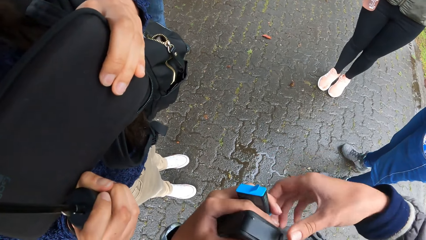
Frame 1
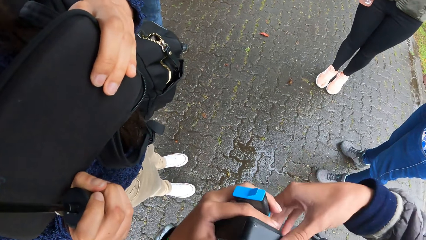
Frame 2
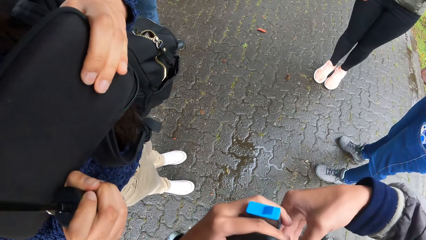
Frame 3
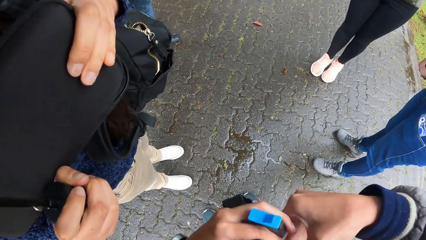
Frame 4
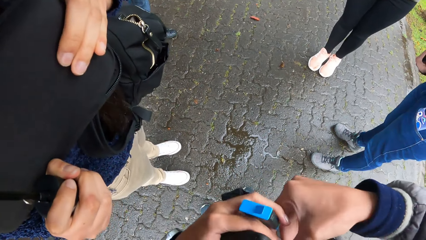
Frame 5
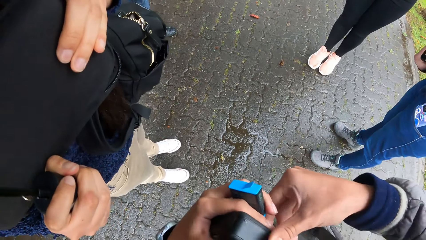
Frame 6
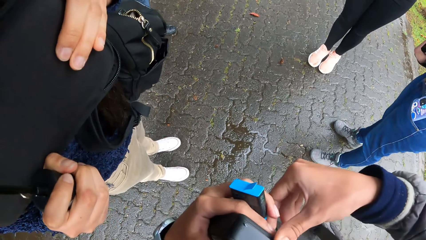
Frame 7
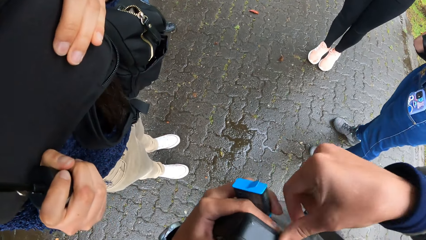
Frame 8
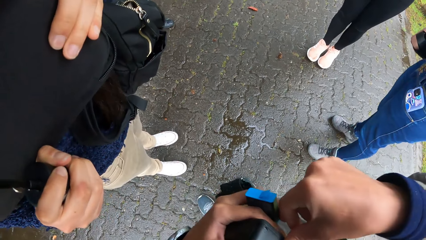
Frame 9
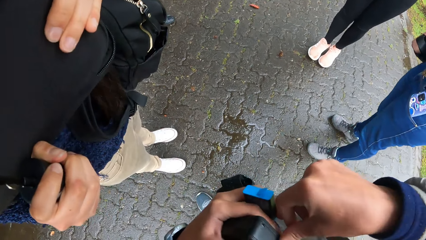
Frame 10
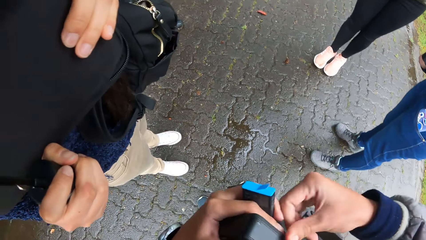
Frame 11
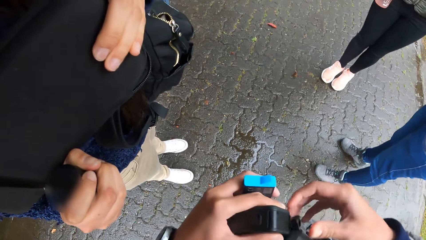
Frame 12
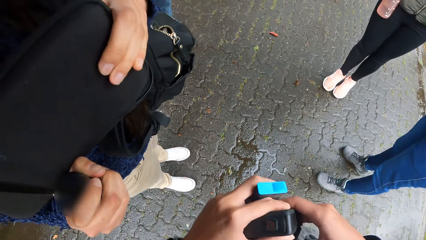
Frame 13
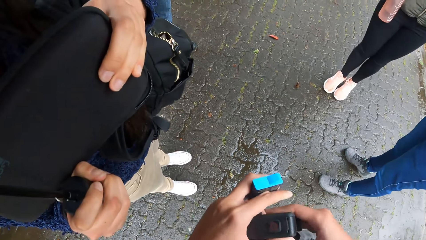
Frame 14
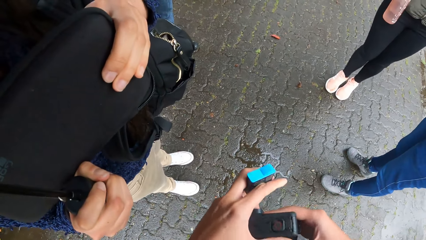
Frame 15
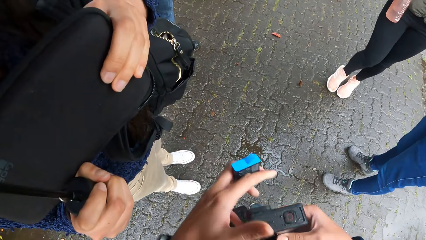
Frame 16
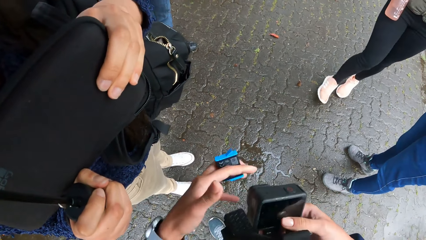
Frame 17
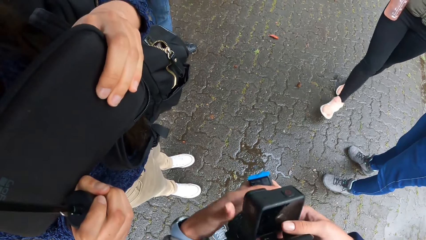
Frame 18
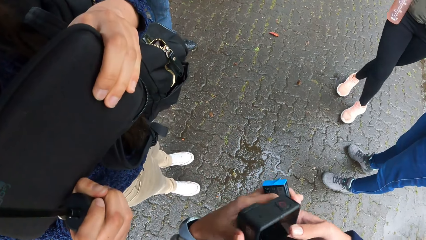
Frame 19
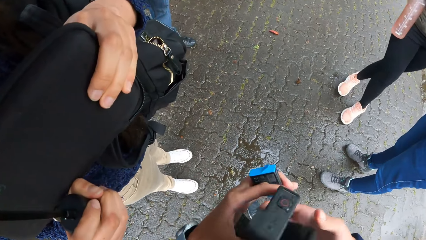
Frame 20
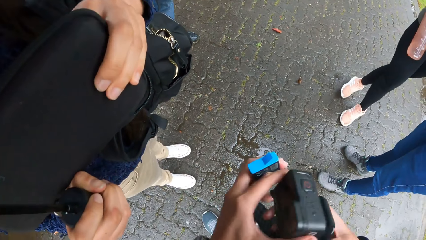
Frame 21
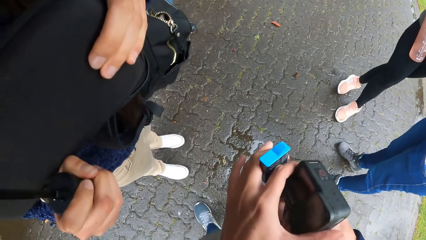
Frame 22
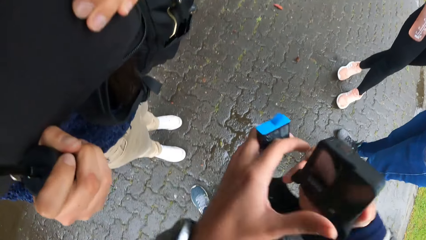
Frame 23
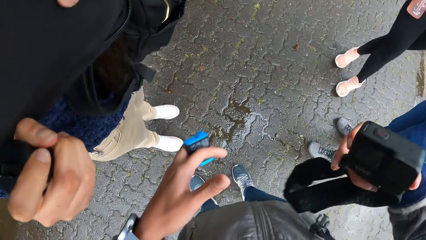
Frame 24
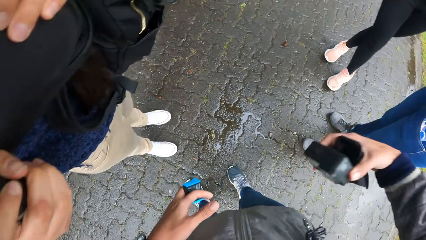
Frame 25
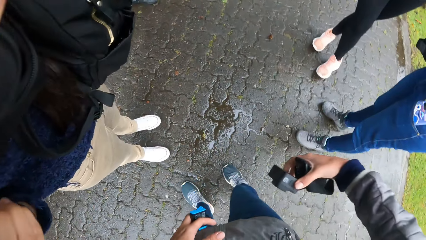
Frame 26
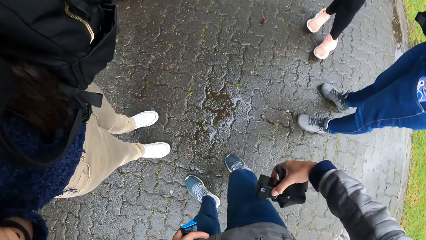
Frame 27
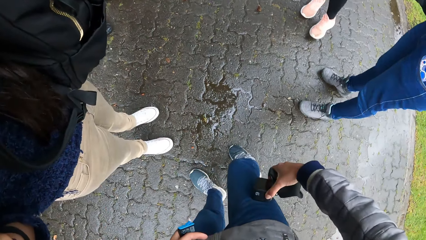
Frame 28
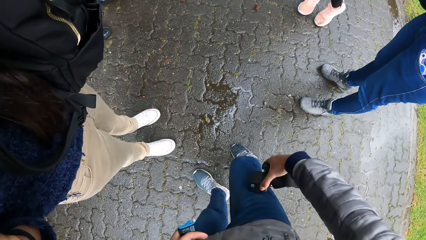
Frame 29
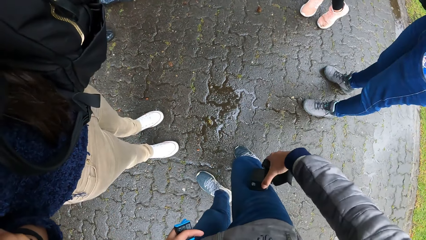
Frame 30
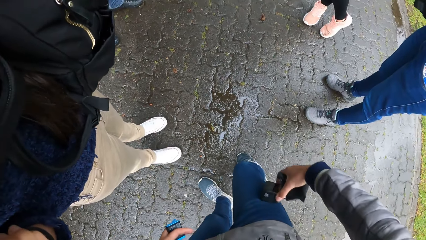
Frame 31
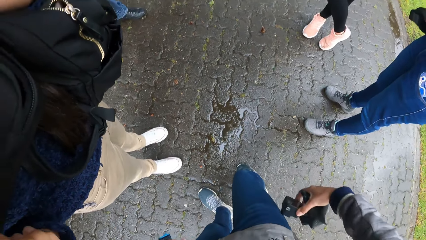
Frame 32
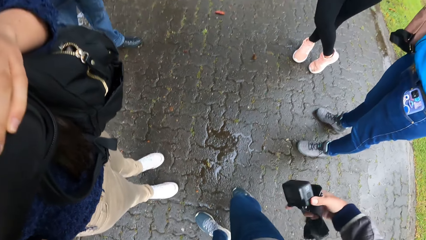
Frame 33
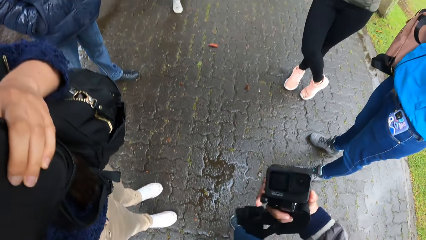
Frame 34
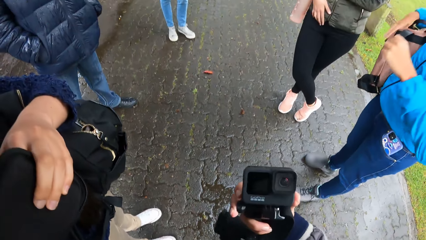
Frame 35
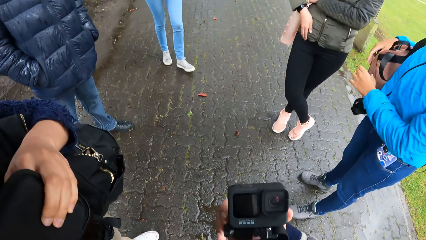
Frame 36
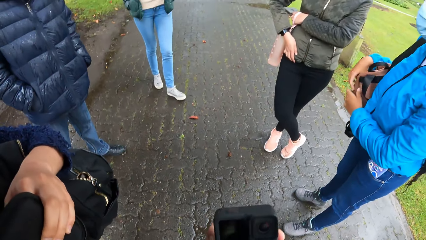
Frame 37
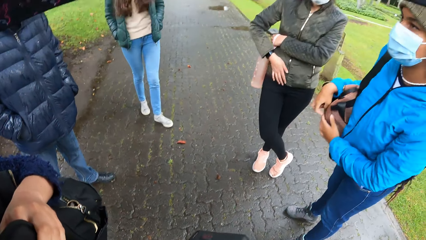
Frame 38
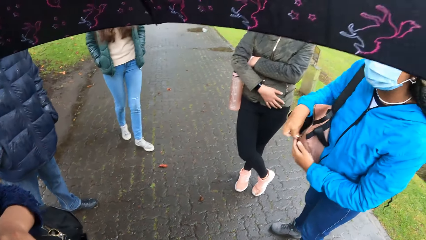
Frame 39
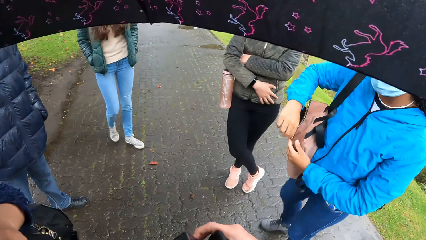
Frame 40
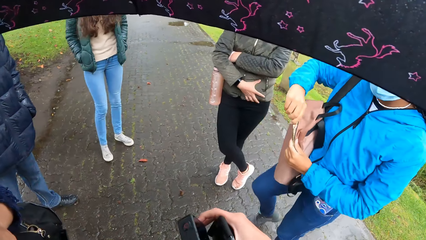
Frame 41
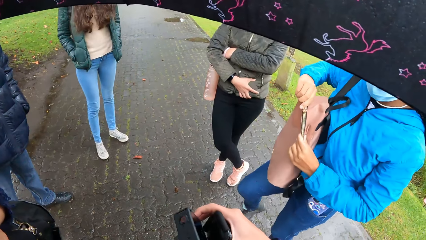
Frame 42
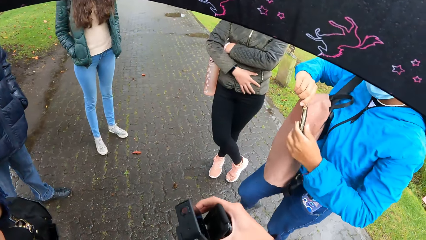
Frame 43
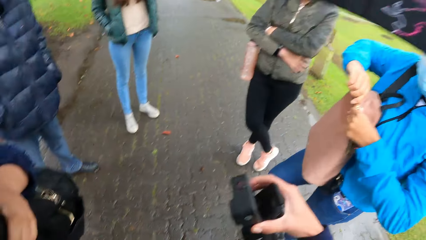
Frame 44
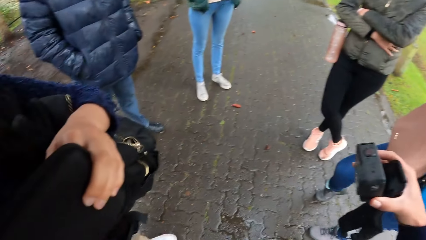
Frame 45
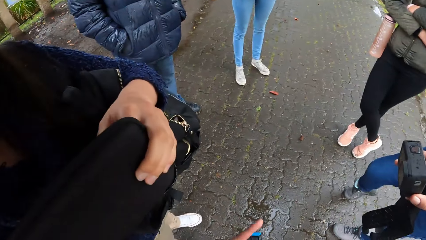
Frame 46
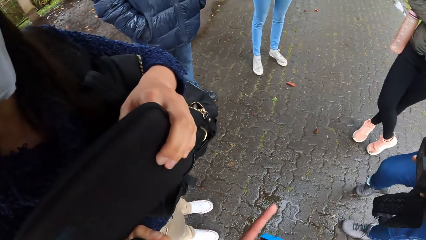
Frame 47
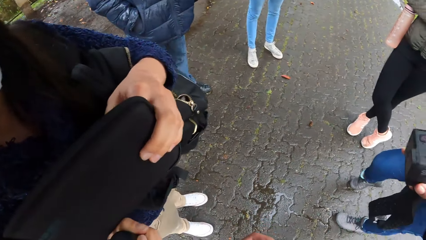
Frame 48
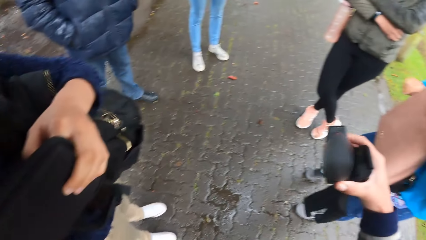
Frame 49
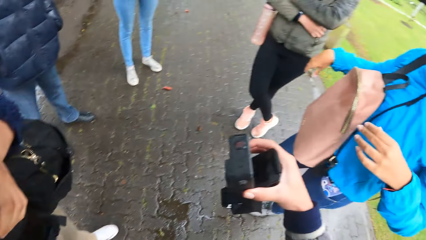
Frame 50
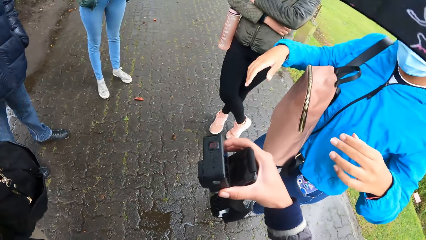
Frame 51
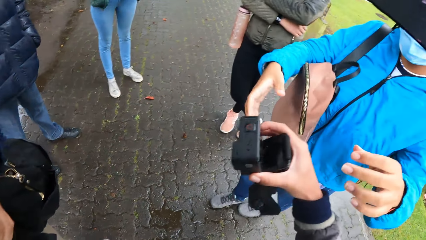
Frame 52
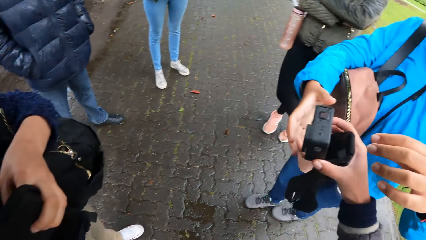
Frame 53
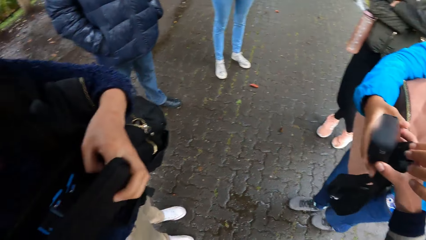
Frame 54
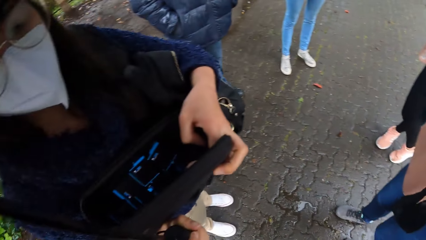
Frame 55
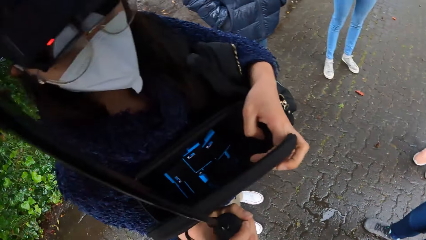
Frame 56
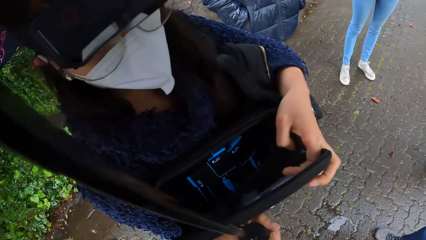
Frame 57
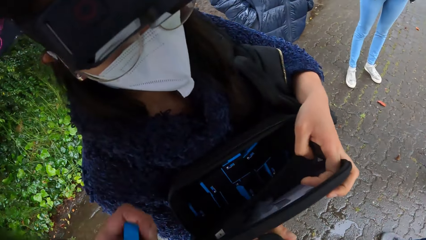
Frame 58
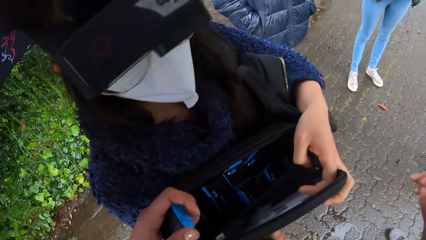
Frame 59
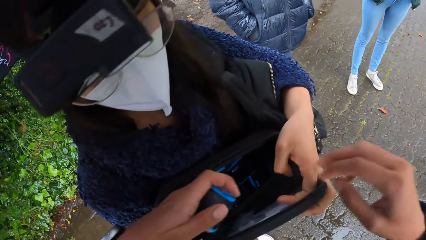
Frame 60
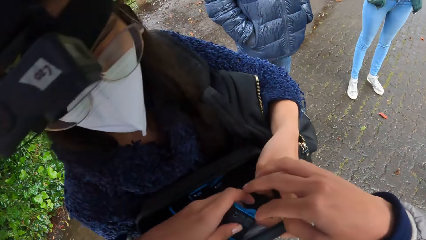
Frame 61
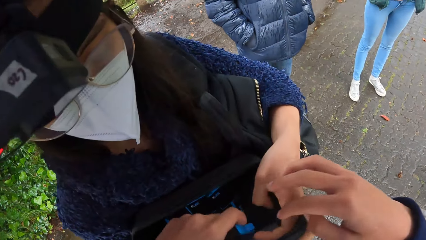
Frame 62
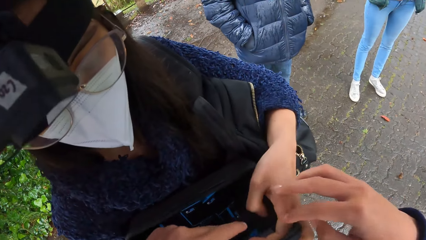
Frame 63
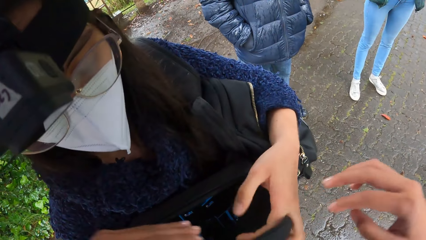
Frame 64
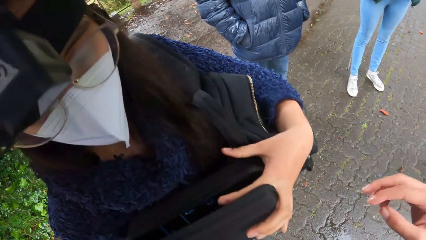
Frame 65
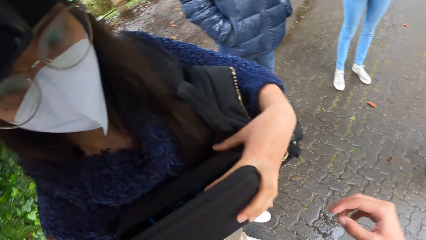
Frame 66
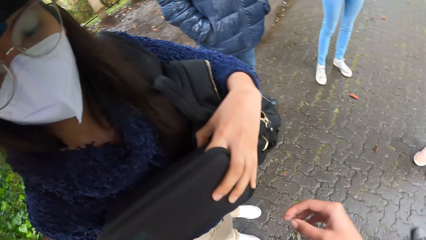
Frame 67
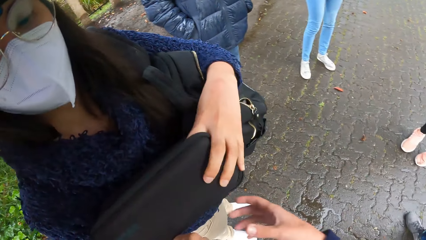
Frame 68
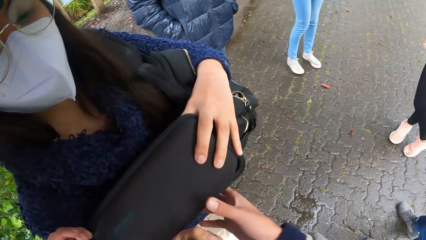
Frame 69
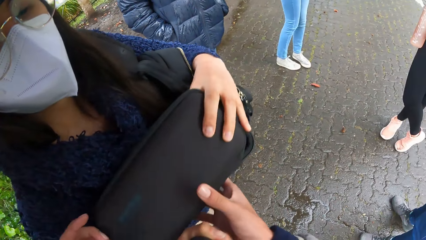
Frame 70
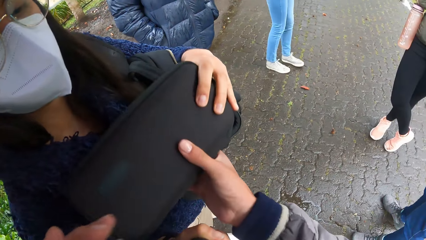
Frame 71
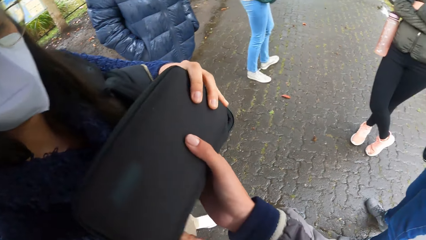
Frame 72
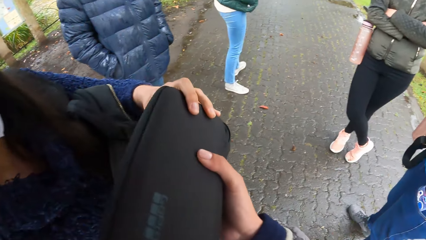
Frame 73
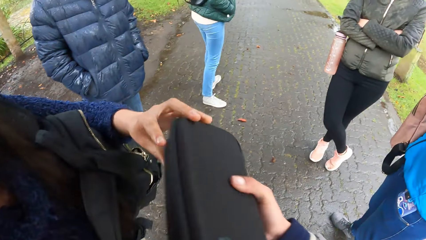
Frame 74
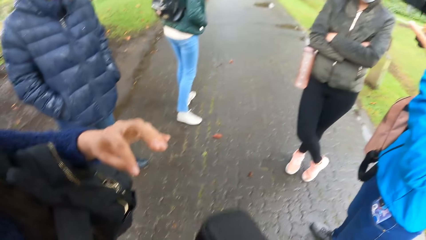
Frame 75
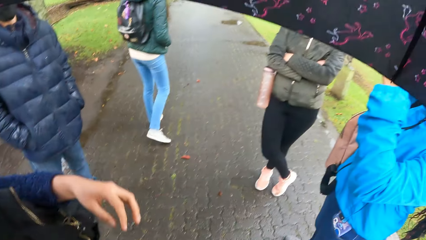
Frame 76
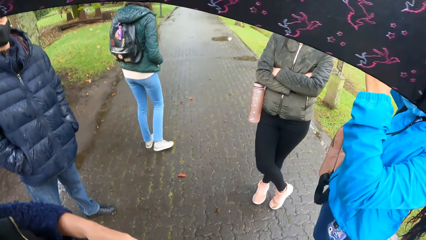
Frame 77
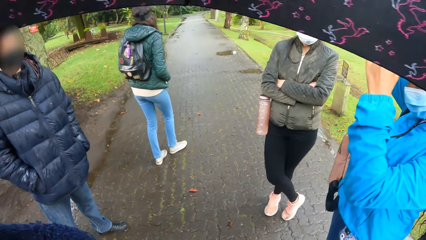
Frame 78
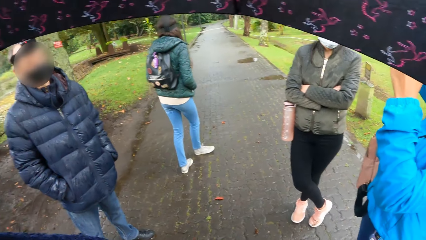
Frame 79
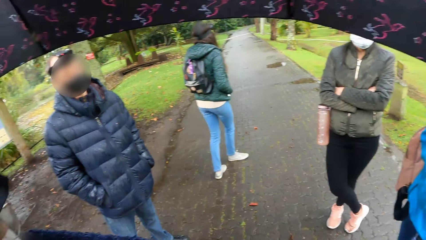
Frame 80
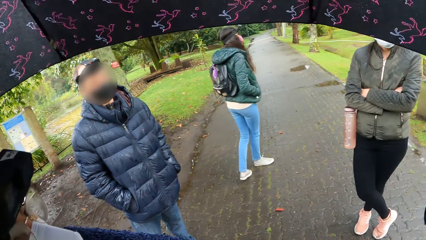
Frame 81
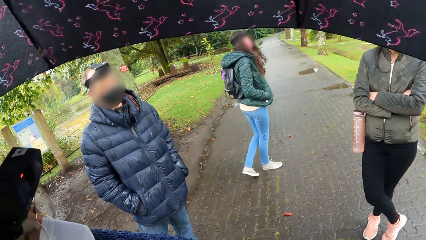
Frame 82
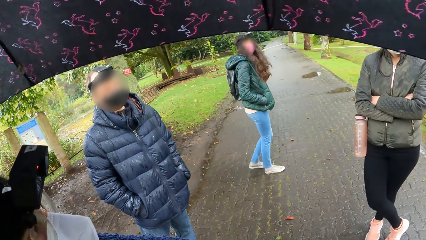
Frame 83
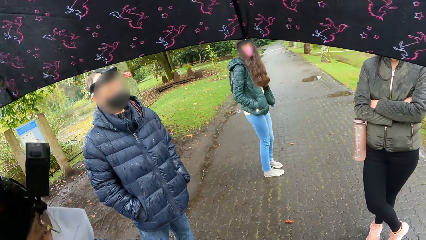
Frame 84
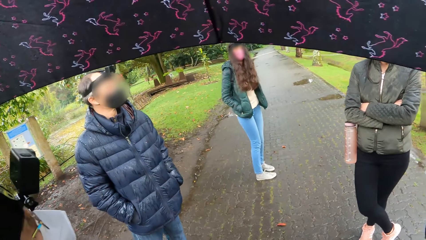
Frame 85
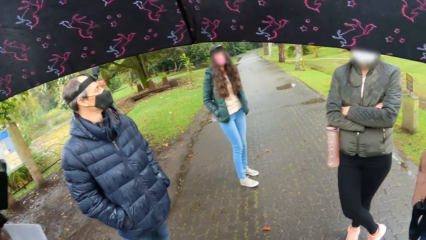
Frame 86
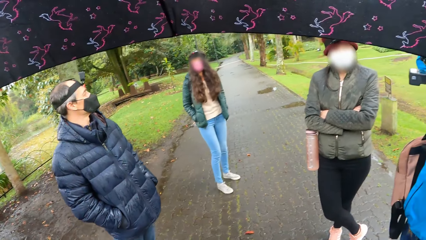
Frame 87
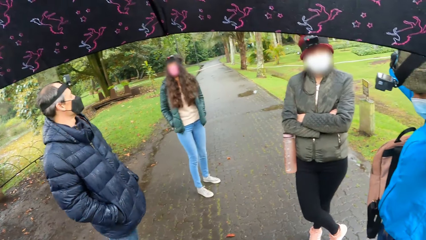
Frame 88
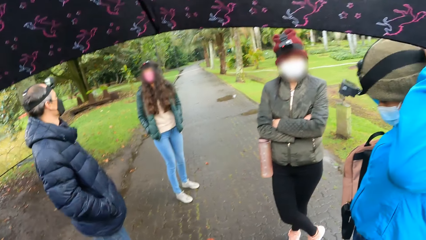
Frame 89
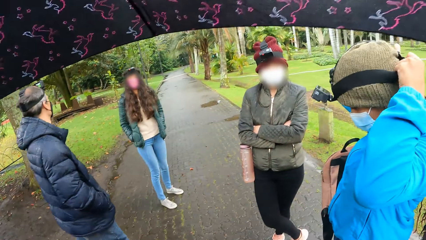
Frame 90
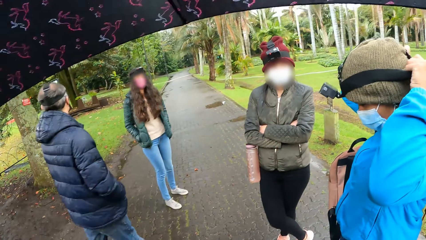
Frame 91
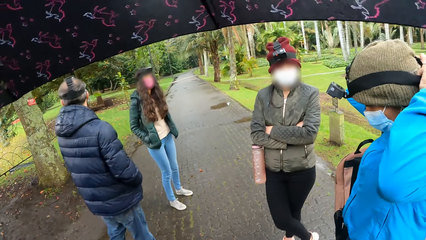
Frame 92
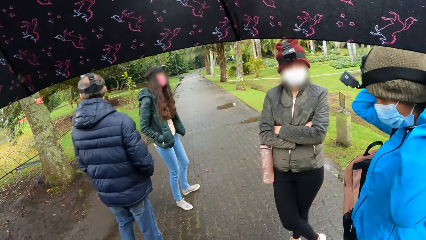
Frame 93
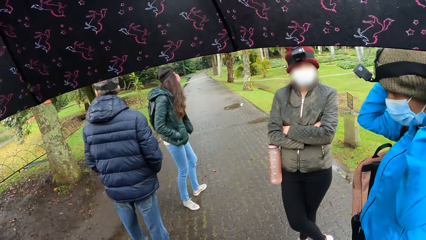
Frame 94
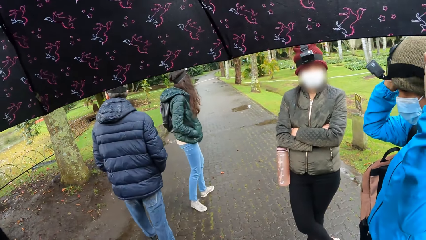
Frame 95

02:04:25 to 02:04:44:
The camera wearer adjusts the camera in her hands. She holds the camera with both hands. She tilts the camera in her hands. She cleans the camera on her jeans trousers. She lifts the camera with her right hand. A woman opens a tote bag in her right hand with her left hand. The camera wearer interacts with the woman. She gesticulates with her left hand. She looks around. She hands the camera in her right hand to the woman. The woman collects the camera from the camera wearer with both hands and holds the camera in her right hand. The camera wearer interacts with another woman. She looks around. She puts the battery in her left hand in the box in the hand of the other woman. The other woman adjusts the box in her hands. The camera wearer collects the box from the other woman with both hands. She closes the box in her hands. A man interacts with the camera wearer. A third woman interacts with the man. The man interacts with the third woman. A fourth woman interacts with the camera wearer. The first woman wears the camera on her head with both hands. The man and the third woman walk along the park. Another woman looks at the camera wearer. The man turns around.
